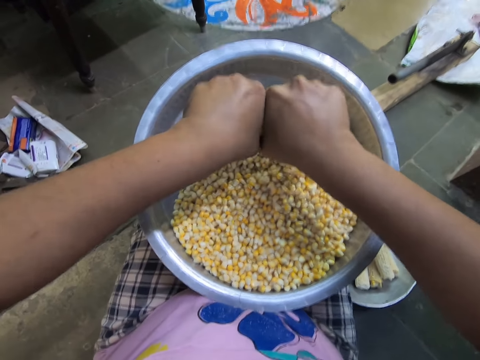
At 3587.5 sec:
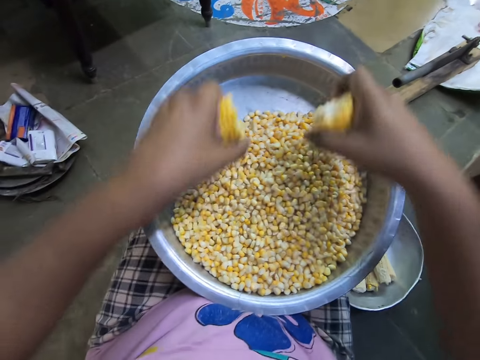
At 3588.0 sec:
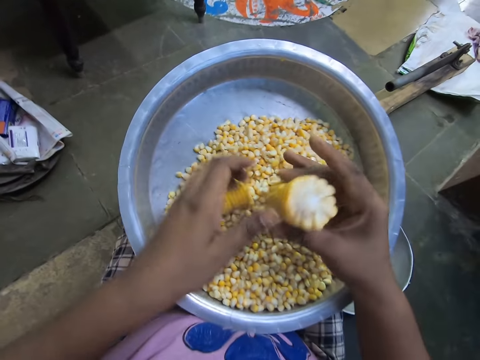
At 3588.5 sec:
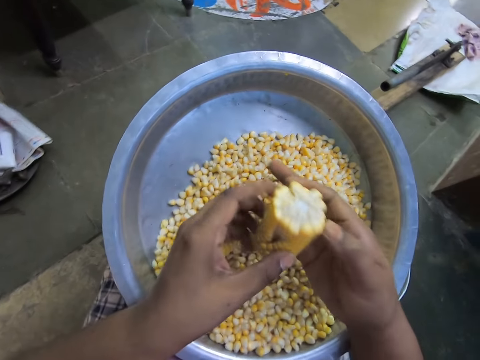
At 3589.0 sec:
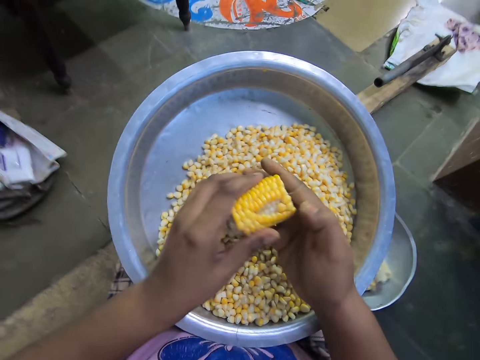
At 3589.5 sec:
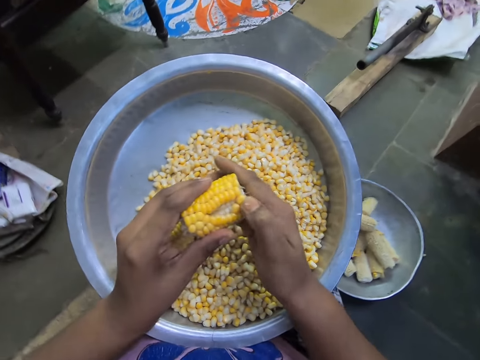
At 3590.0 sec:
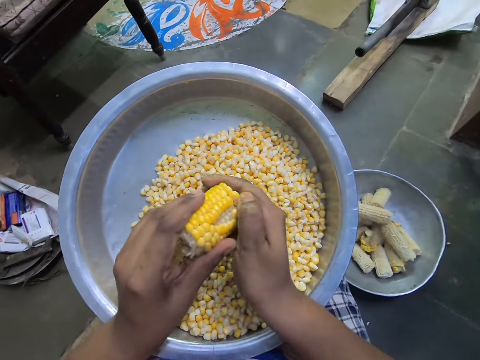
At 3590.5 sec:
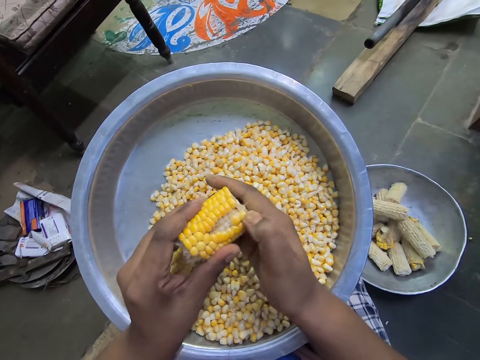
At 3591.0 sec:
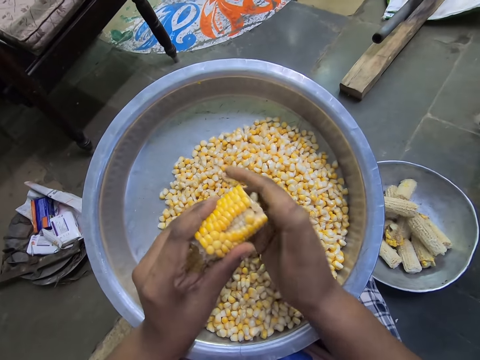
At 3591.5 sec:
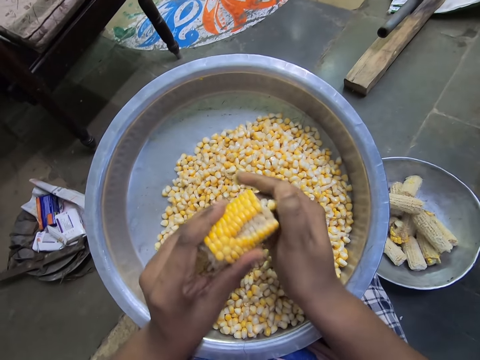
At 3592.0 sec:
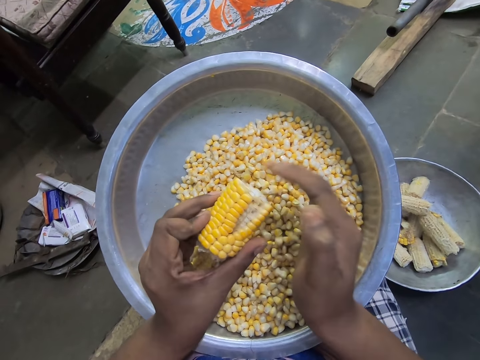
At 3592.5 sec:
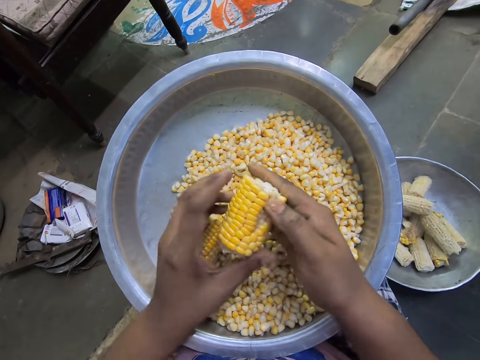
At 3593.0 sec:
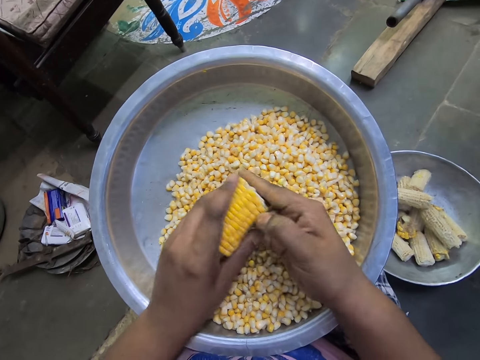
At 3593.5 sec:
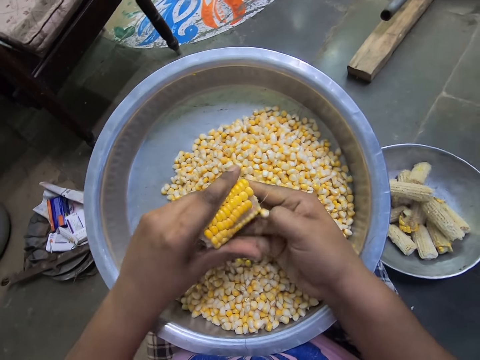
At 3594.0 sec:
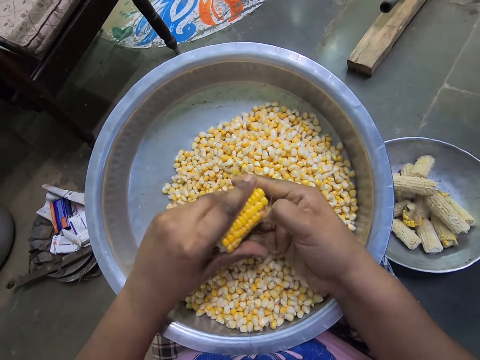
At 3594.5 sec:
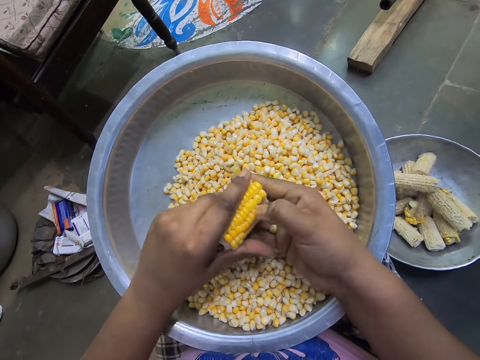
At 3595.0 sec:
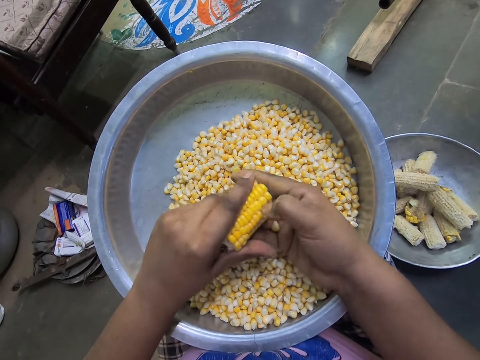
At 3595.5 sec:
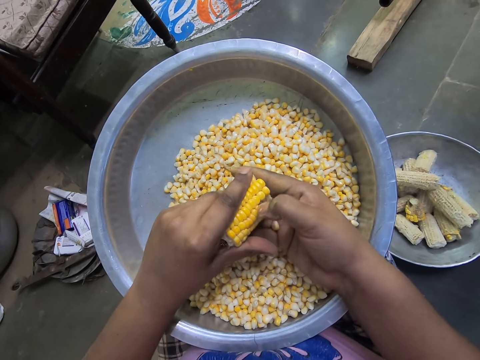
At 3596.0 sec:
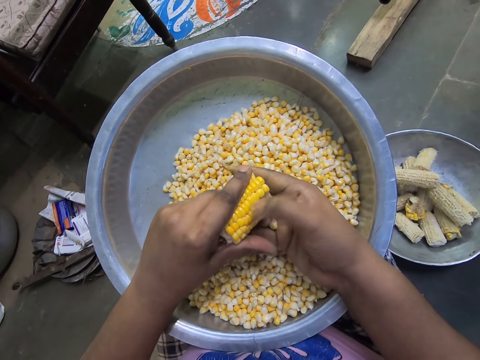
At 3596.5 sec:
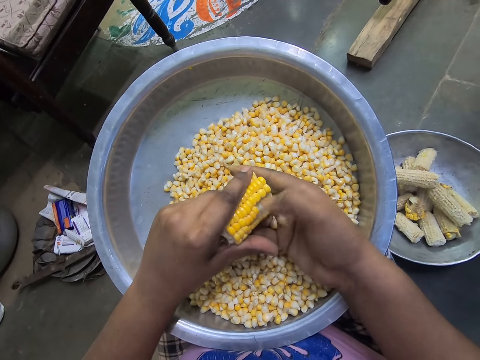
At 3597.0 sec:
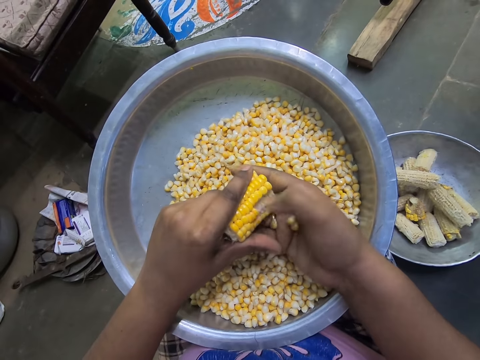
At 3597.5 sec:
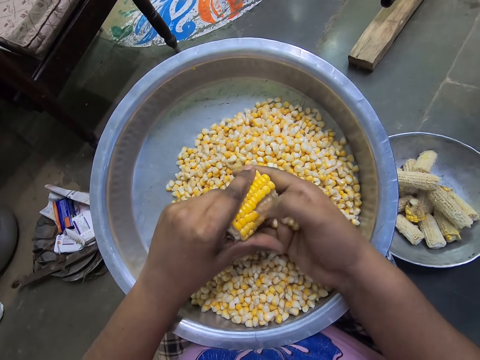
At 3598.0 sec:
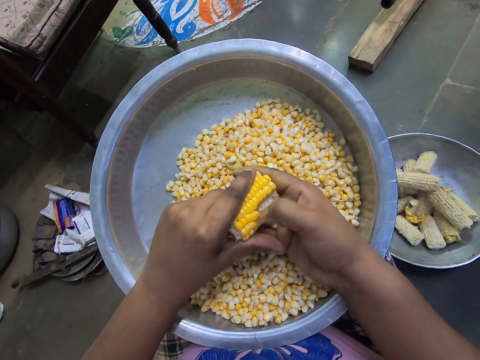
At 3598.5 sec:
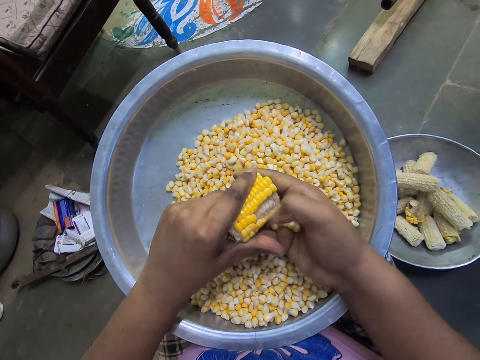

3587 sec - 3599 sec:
The camera wearer breaks the corn with both hands. She cuts the maize corn. She drops a corn in the basin on her legs with her left hand. She passes a corn to her left hand. She peels some seeds of the corn in her left hand with her right hand into the basin on her legs. She peels some seeds of the corn in her left hand to her right hand.

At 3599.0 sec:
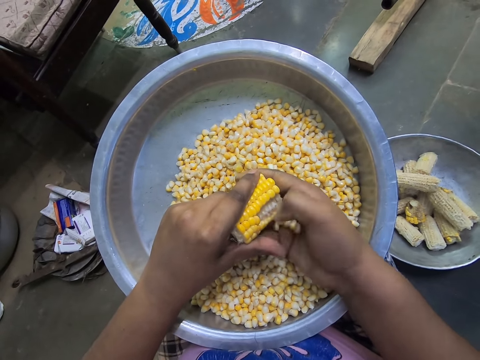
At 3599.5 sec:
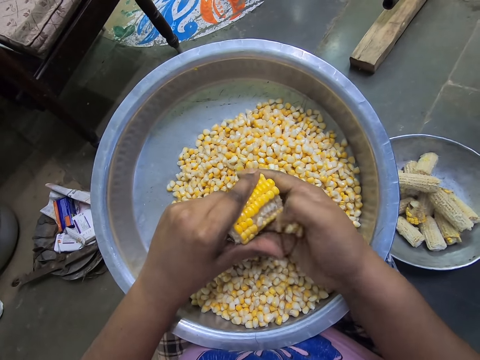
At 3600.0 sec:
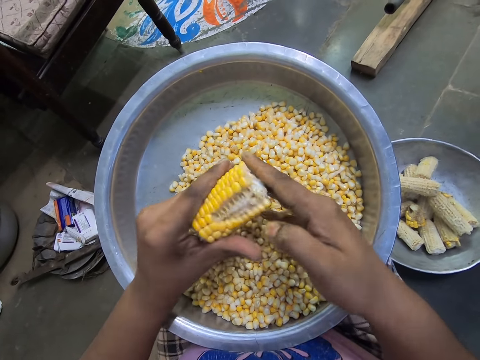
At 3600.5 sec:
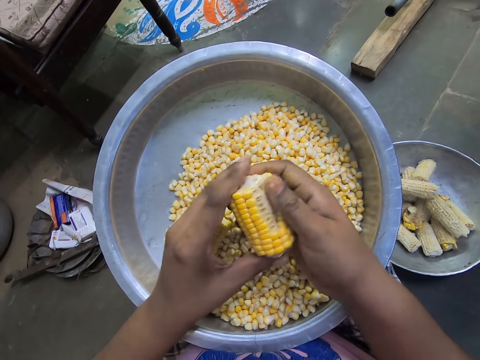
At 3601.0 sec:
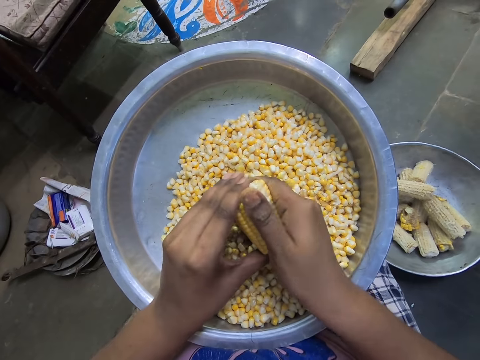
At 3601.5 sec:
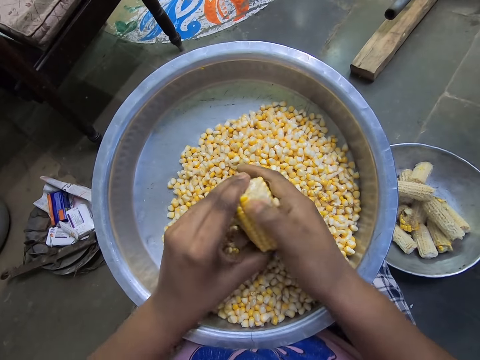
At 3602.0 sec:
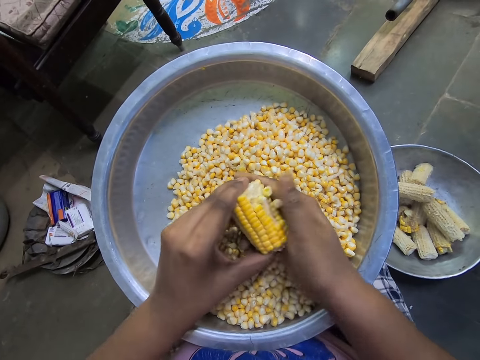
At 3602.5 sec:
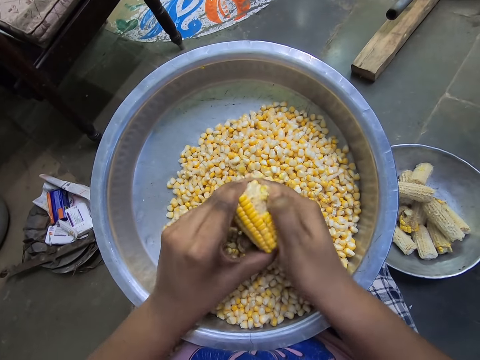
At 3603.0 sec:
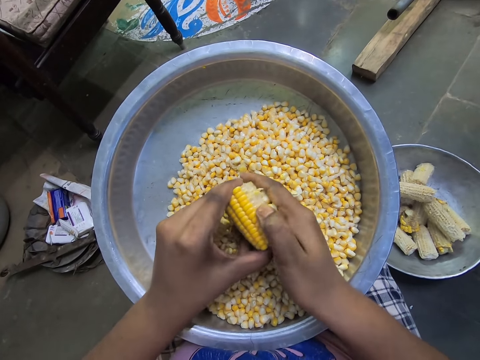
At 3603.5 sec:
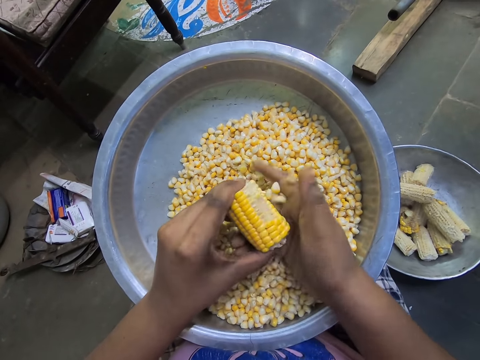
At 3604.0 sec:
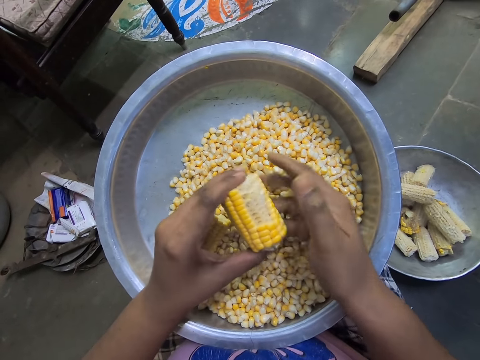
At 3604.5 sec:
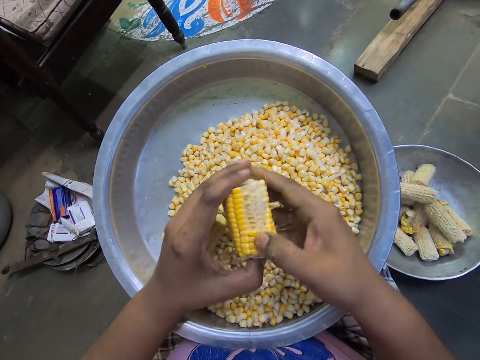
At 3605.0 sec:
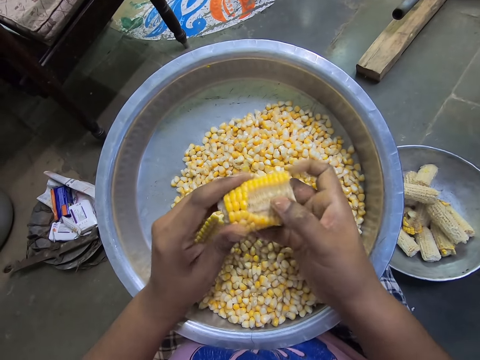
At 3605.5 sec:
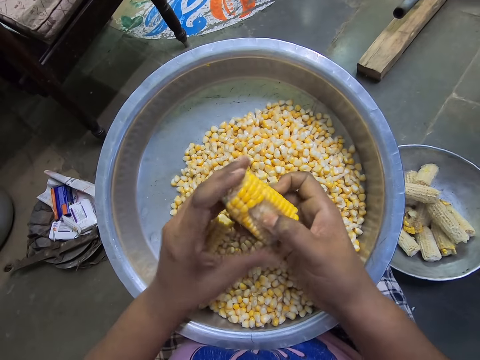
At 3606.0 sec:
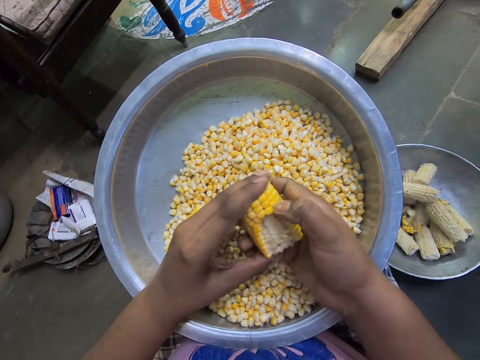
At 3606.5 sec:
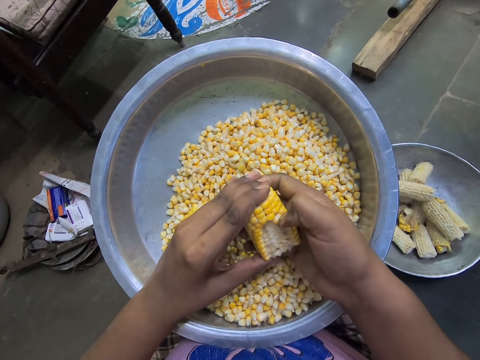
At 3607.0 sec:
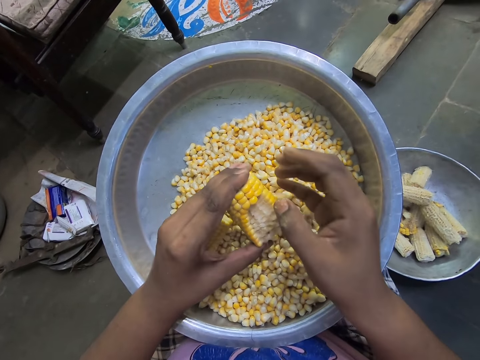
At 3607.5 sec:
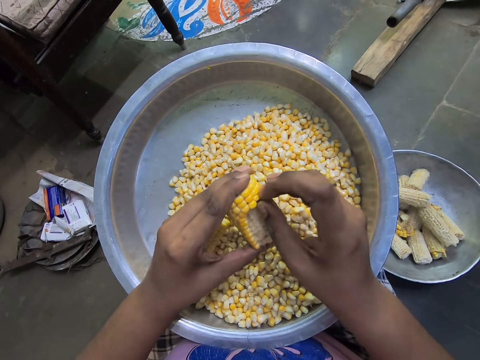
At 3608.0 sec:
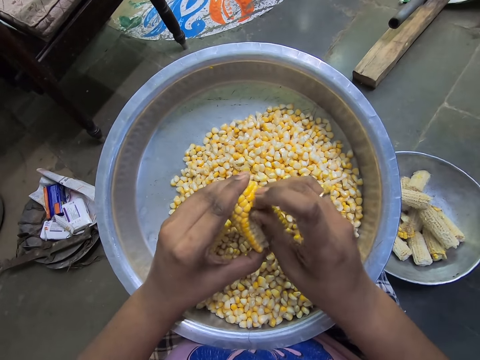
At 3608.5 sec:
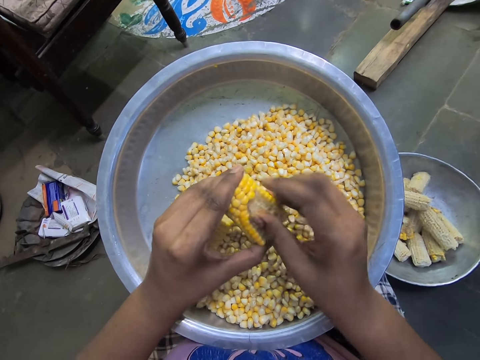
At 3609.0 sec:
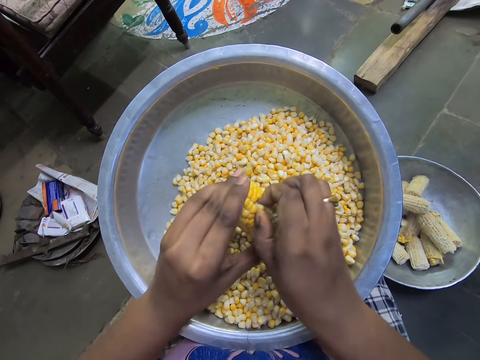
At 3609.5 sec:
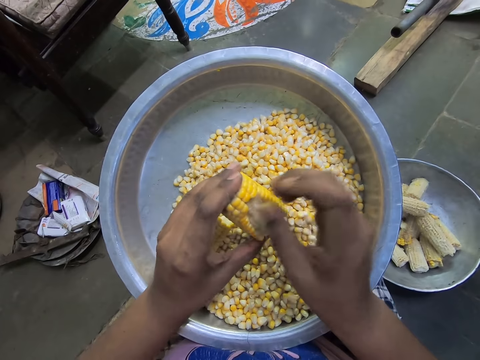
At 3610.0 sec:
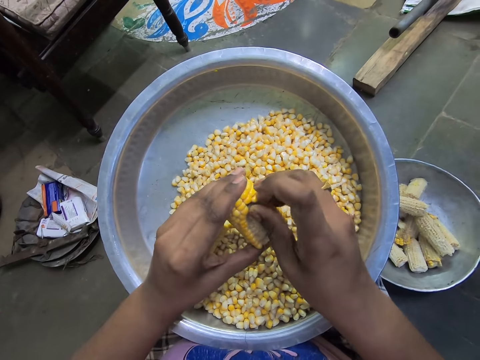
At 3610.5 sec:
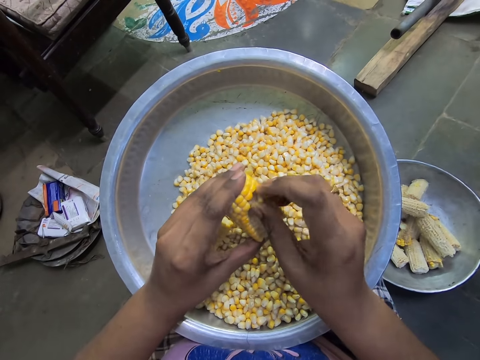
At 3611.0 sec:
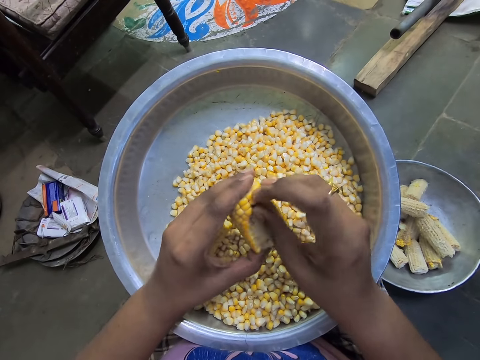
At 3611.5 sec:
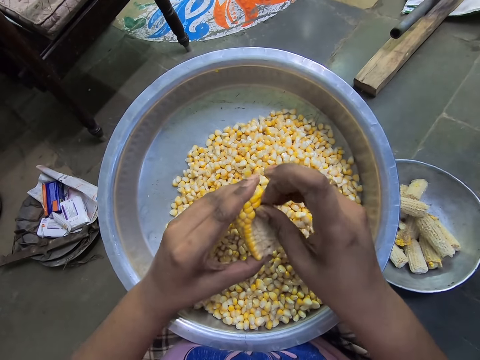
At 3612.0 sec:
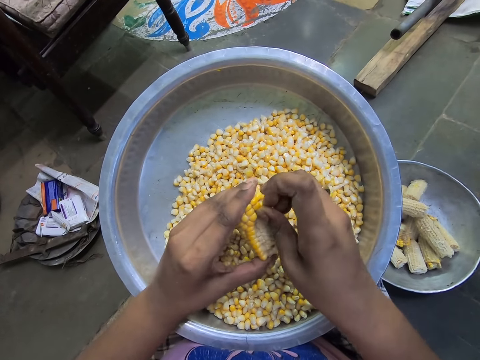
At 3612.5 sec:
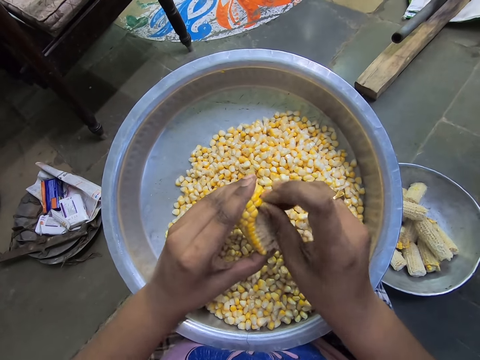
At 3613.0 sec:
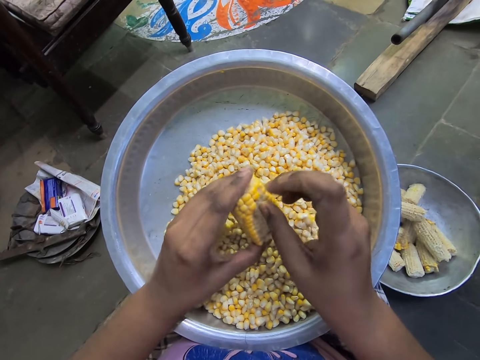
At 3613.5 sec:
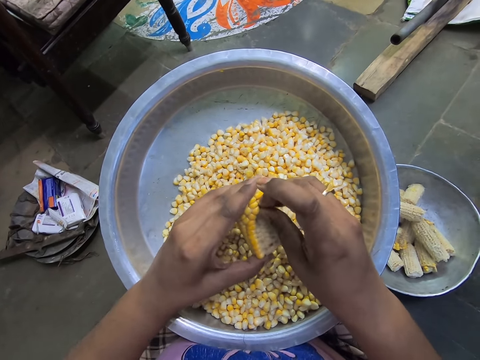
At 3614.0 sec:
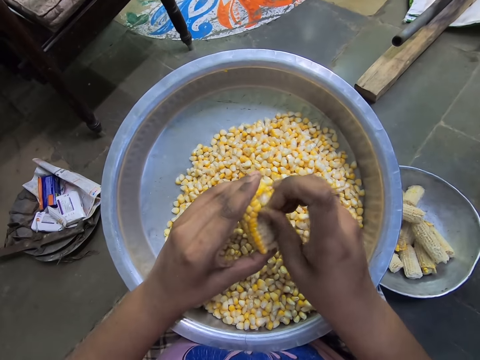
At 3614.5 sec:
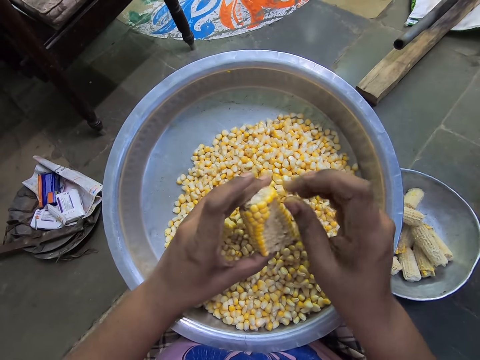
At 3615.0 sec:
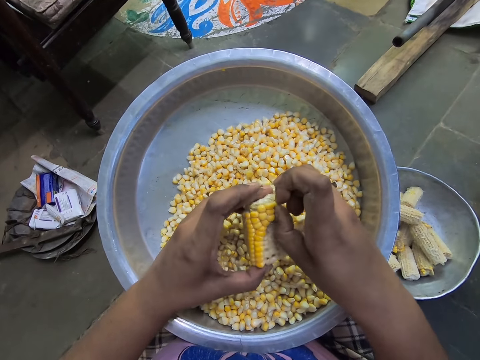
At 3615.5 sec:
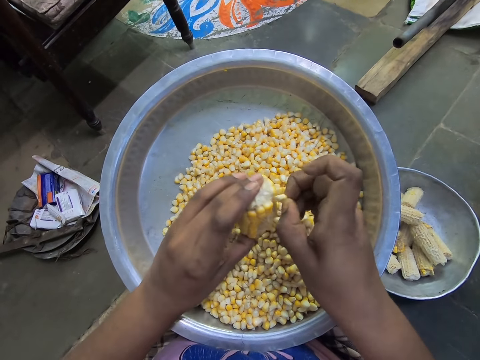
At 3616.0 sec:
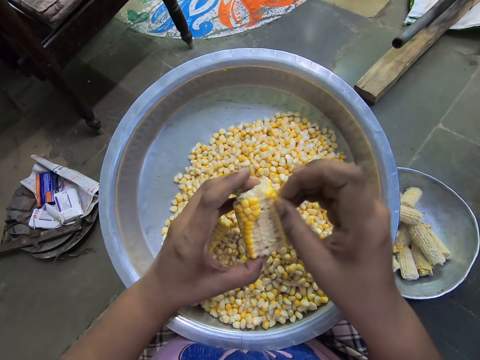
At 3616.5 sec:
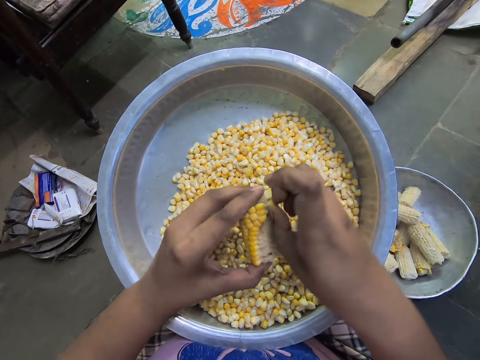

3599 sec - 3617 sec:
The camera wearer pours the seeds in her right hand into the basin on her legs. She adjusts the corn with both hands. She peels some seeds of the corn in her left hand with her right hand into the basin on her legs. She adjusts the corn with both hands. She peels some seeds of the corn in her left hand with her right hand into the basin on her legs.
